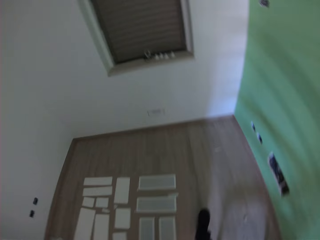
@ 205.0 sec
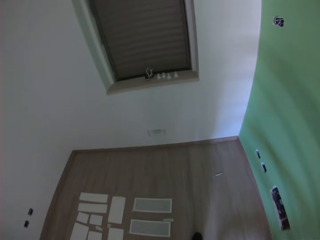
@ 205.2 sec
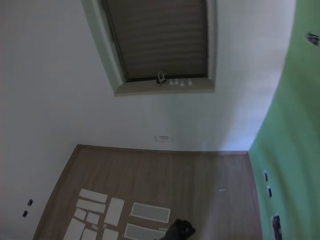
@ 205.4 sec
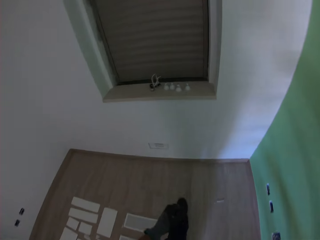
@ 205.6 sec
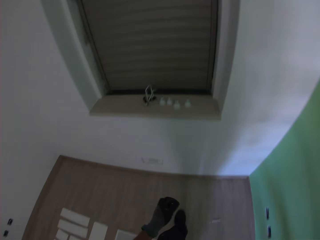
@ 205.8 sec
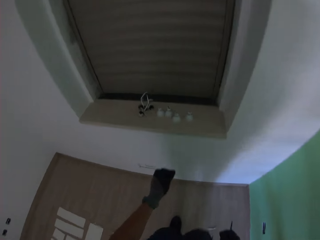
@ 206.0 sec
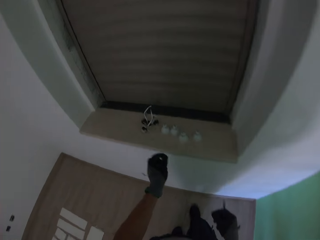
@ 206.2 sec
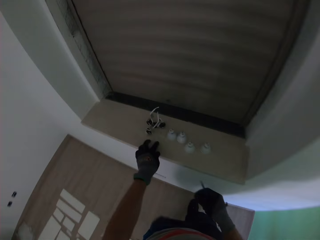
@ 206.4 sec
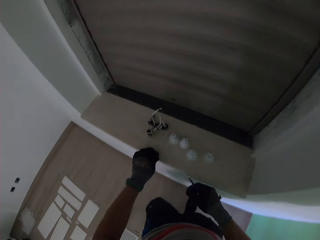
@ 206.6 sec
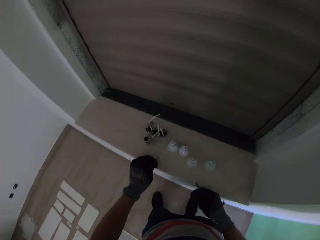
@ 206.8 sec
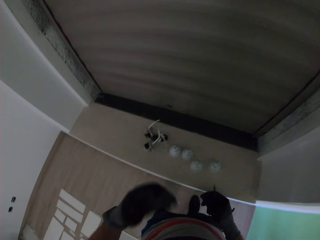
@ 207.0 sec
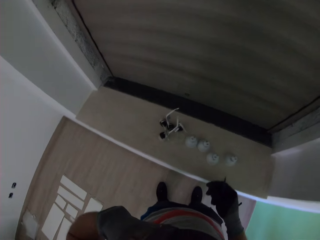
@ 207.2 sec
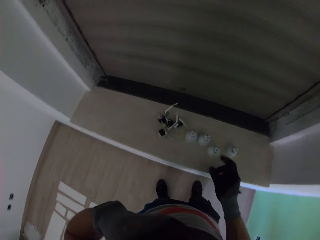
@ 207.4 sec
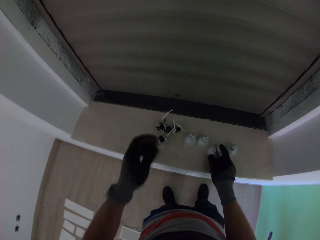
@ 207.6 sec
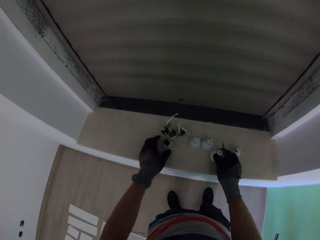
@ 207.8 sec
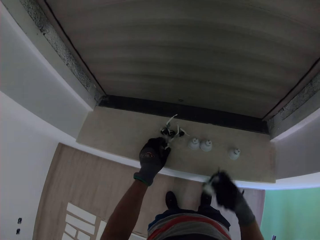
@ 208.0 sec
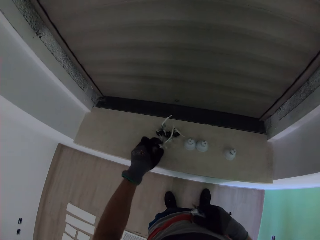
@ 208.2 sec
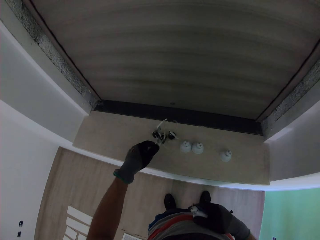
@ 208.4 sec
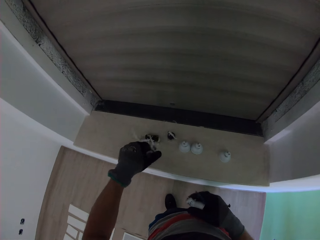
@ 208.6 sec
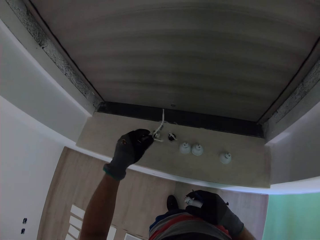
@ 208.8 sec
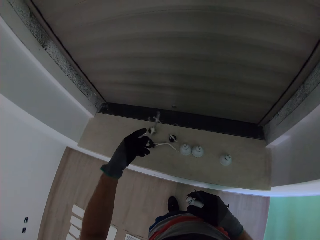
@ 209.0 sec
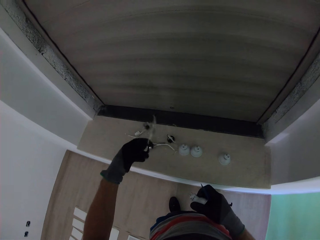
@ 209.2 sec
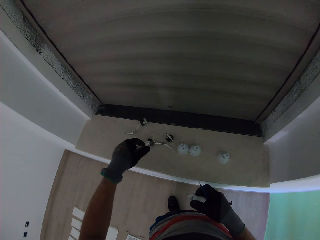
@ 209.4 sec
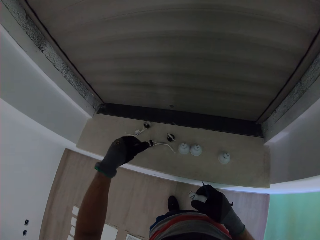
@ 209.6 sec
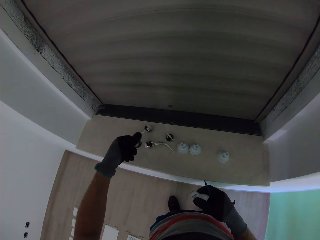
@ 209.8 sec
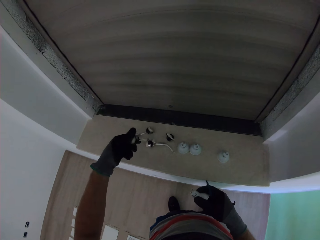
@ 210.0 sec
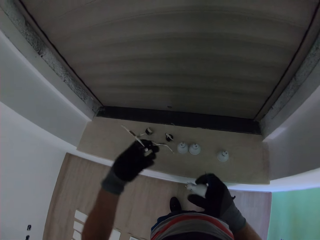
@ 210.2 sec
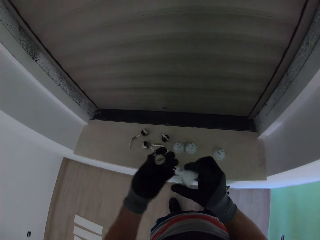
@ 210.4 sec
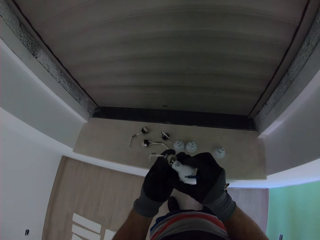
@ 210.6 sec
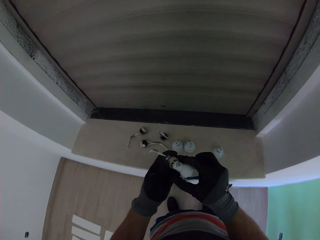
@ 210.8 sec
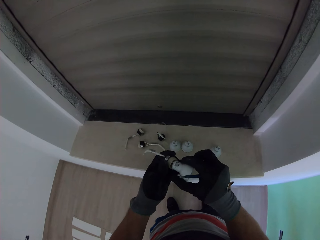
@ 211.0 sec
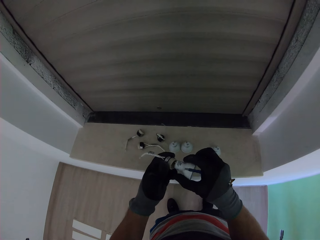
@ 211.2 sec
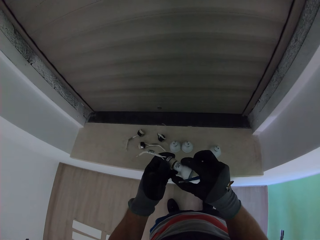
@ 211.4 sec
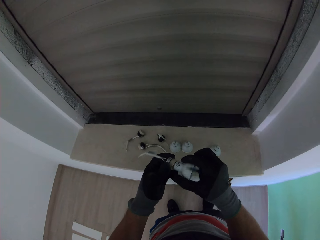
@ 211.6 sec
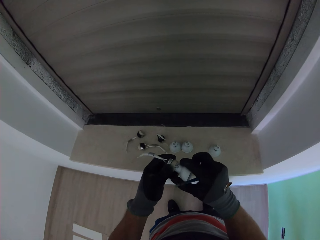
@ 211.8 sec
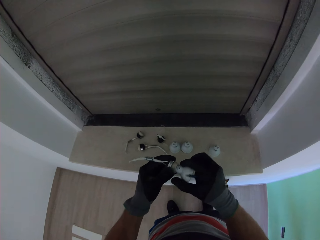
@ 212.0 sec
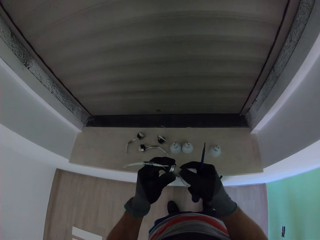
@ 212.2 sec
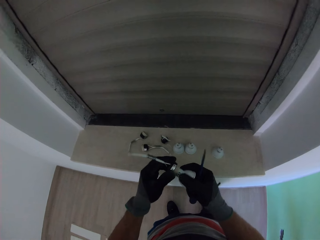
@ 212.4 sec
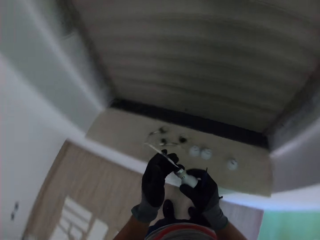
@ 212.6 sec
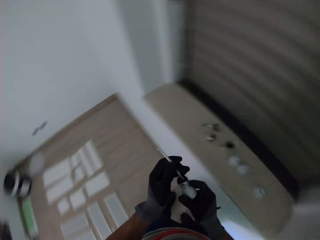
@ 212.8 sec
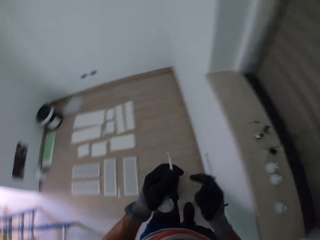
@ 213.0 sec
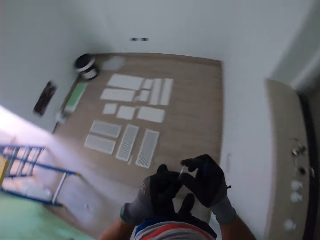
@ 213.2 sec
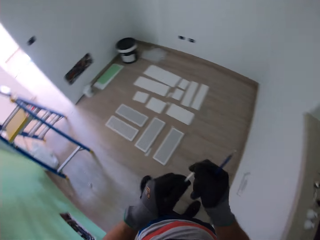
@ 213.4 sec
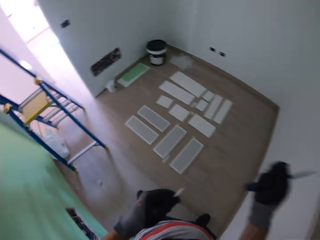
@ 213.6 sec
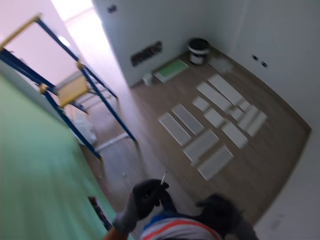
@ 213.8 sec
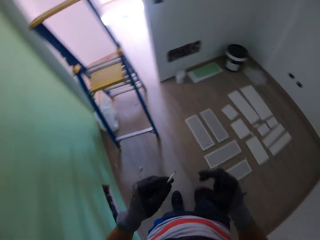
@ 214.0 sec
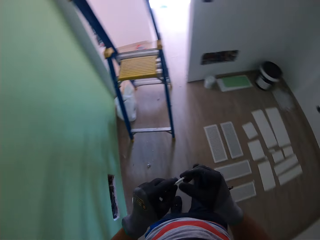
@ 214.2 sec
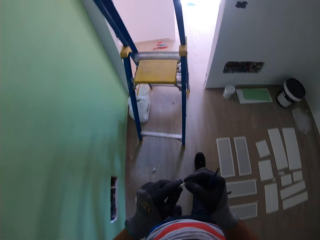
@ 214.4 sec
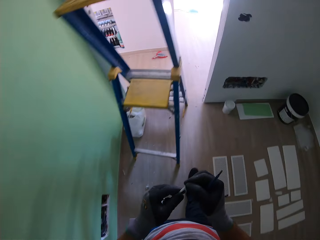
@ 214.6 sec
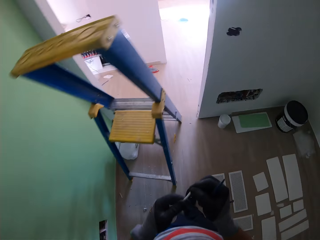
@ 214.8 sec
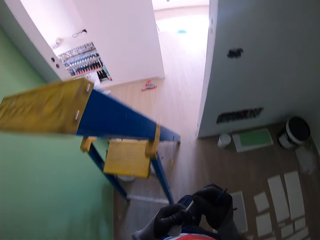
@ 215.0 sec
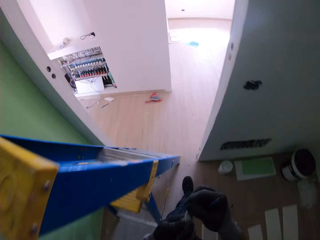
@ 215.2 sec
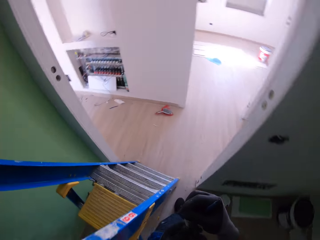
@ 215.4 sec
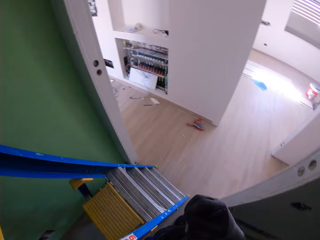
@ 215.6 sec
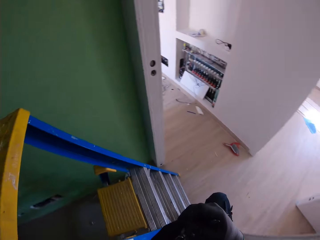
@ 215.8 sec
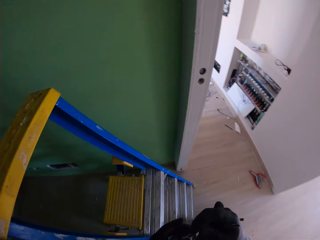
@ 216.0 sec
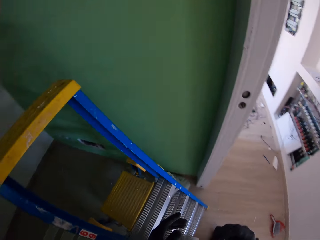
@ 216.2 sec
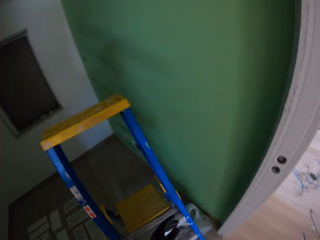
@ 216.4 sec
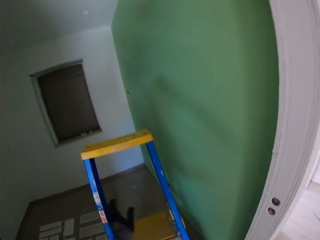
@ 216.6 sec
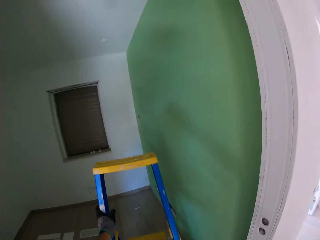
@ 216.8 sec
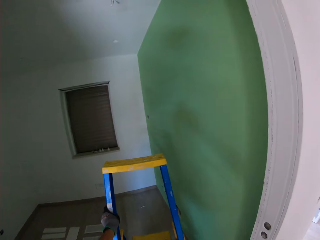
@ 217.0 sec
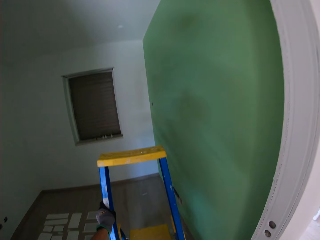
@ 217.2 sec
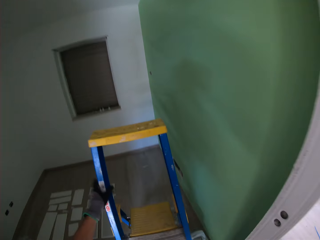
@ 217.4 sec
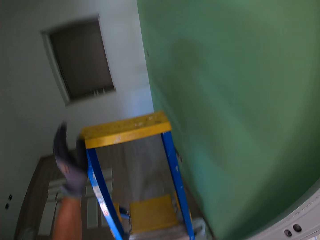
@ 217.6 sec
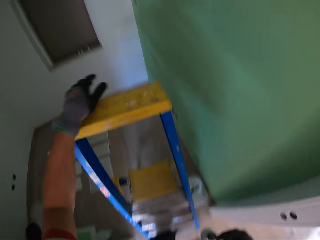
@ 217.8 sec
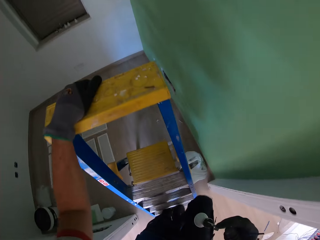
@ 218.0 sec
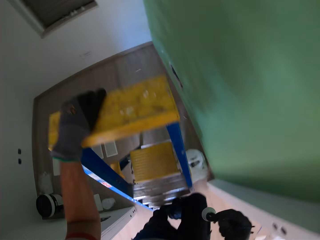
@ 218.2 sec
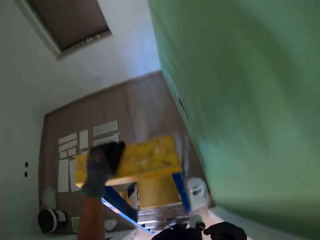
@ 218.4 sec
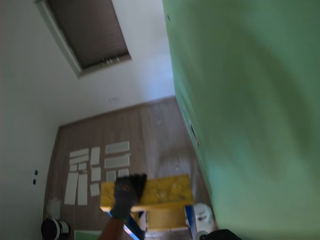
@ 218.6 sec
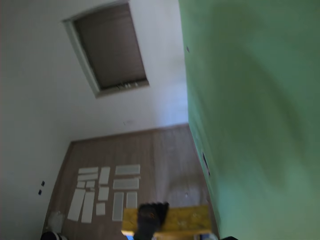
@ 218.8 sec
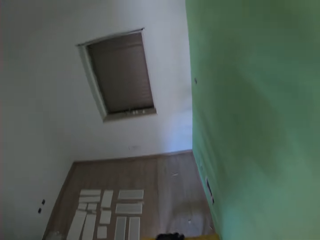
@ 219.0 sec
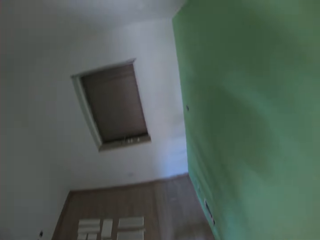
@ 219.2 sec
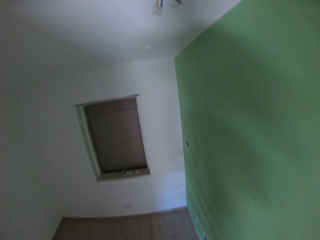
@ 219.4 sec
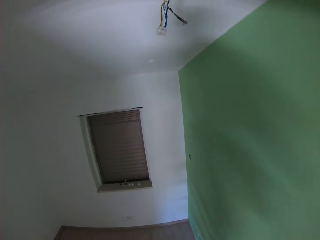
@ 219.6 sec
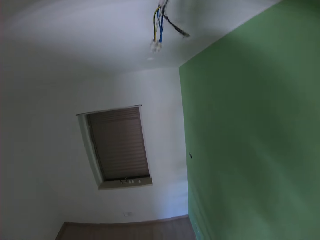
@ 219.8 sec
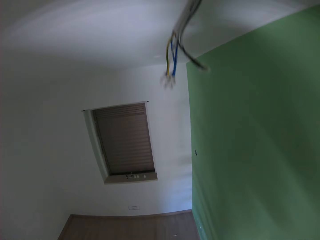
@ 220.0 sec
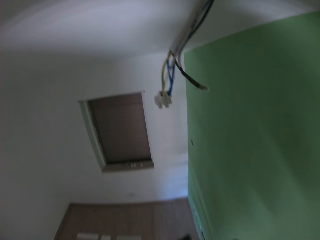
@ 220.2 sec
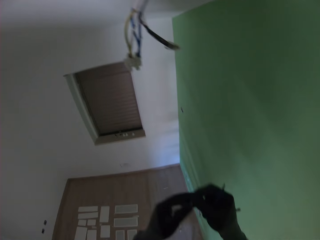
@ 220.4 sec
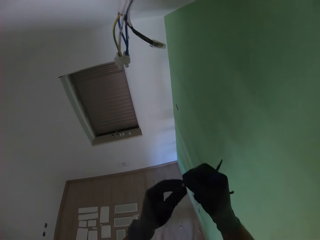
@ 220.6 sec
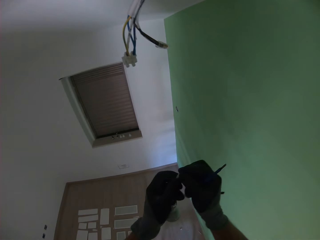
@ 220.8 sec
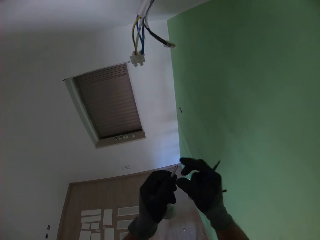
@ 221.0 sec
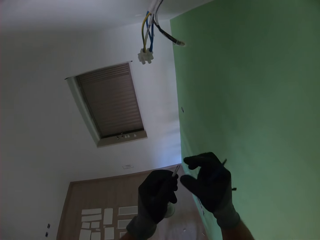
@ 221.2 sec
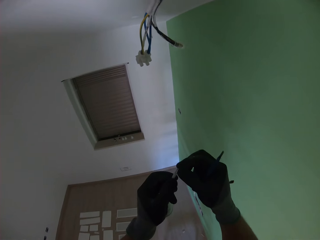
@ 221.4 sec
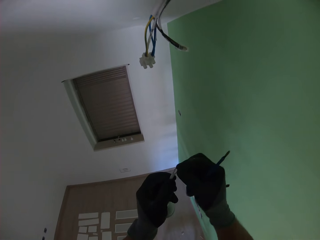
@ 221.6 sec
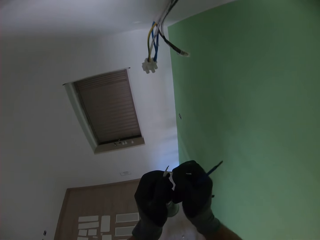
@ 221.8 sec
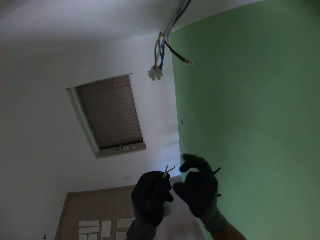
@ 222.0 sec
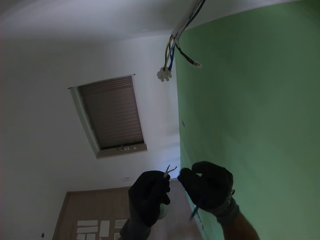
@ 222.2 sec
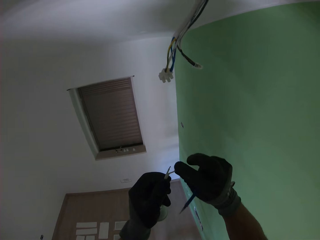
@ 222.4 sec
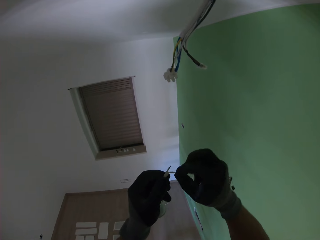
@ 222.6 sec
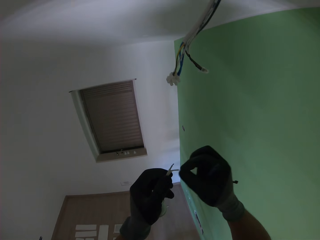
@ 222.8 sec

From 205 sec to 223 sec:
The camera wearer moves around. He picks up a tape from the window's rest. He picks up a bulb holder on the window with his right hand. He picks up a bulb socket base with his left hand. He attaches the bulb holder and the socket base together. He moves around. He climbs the ladder. He adjusts the bulb holder's cable with his hands.
